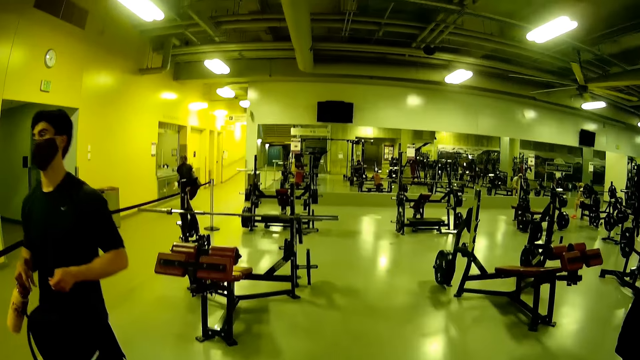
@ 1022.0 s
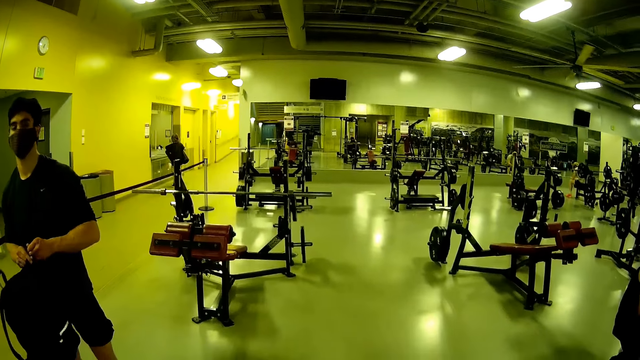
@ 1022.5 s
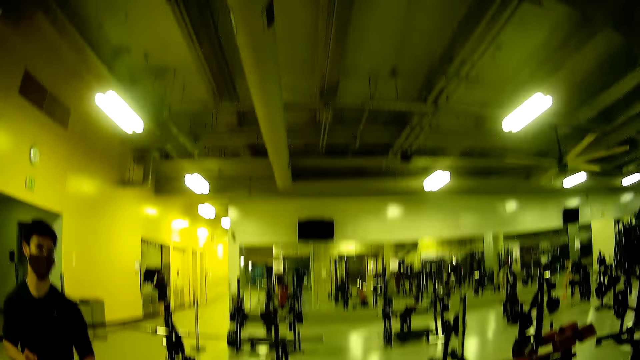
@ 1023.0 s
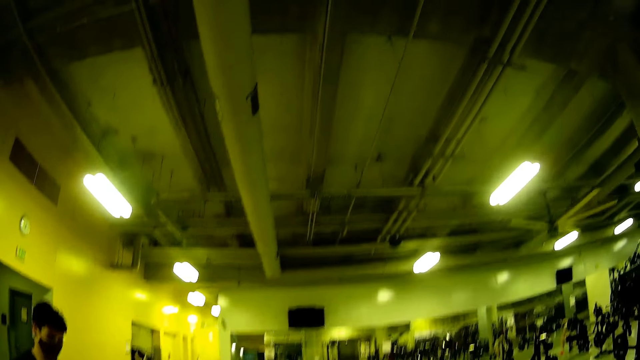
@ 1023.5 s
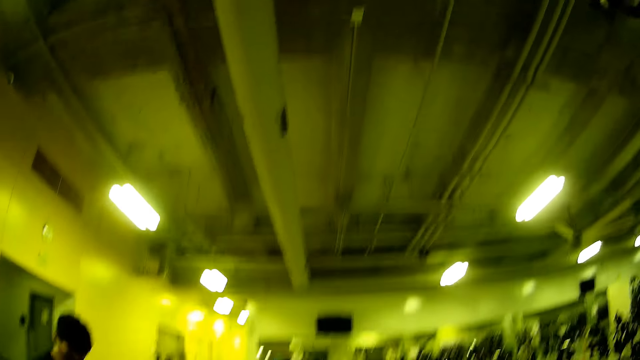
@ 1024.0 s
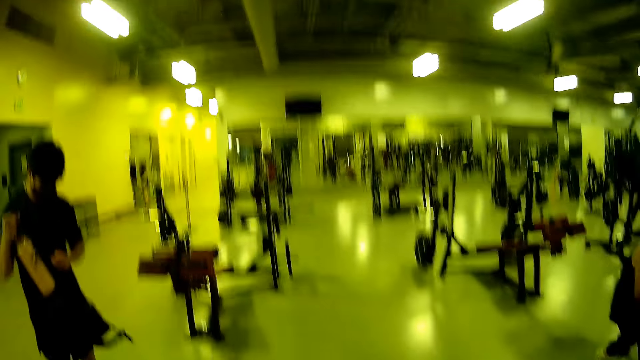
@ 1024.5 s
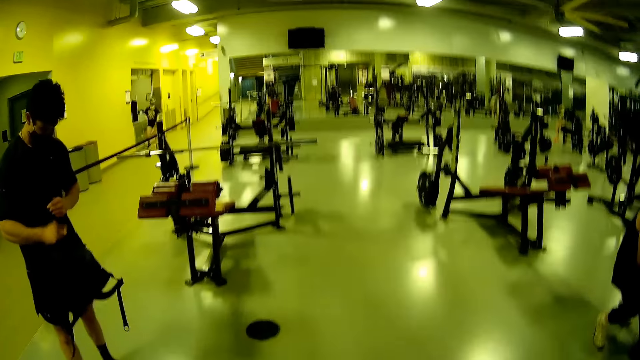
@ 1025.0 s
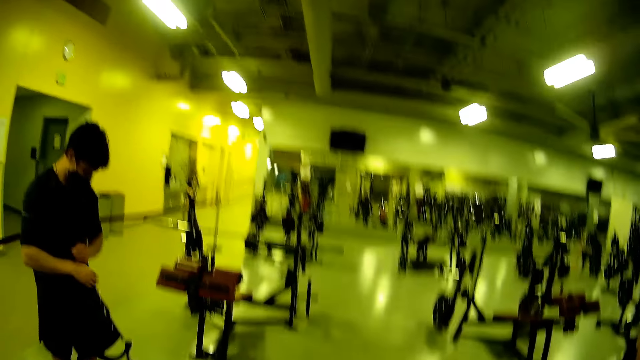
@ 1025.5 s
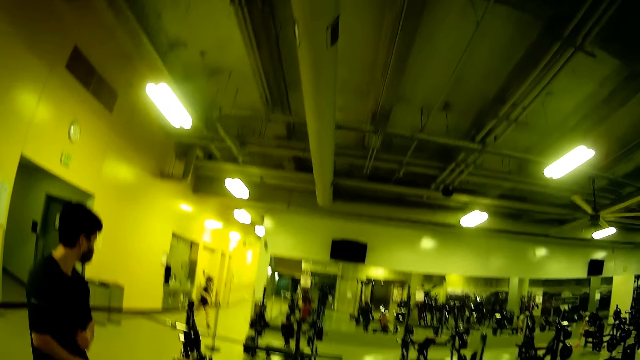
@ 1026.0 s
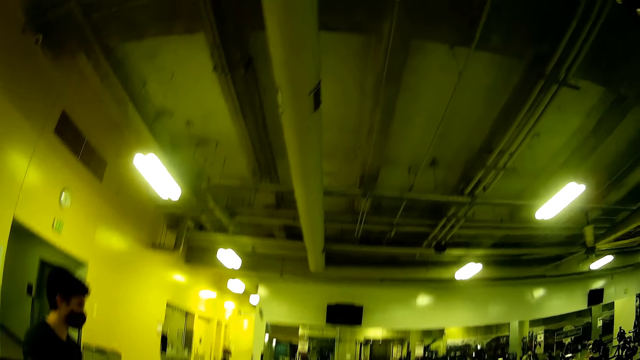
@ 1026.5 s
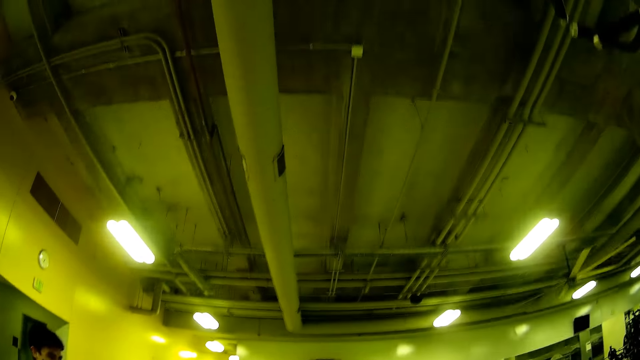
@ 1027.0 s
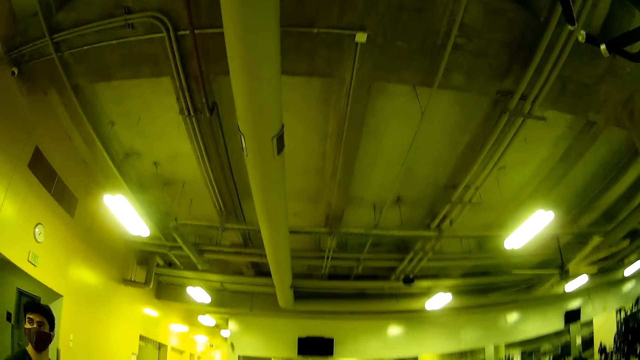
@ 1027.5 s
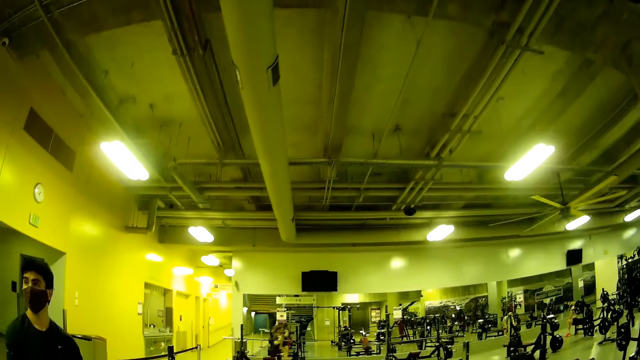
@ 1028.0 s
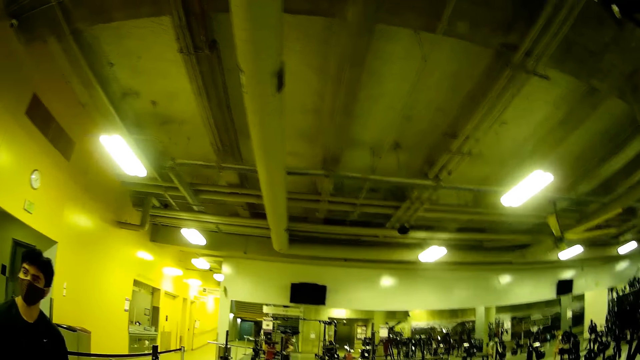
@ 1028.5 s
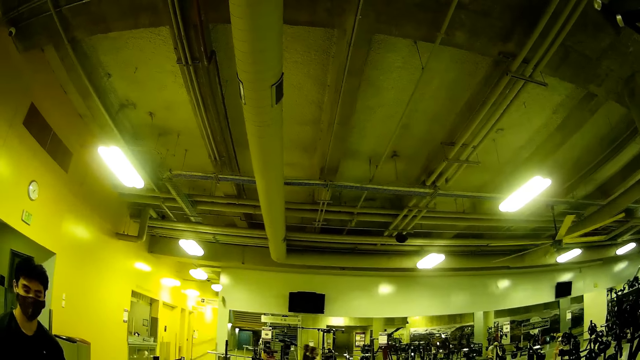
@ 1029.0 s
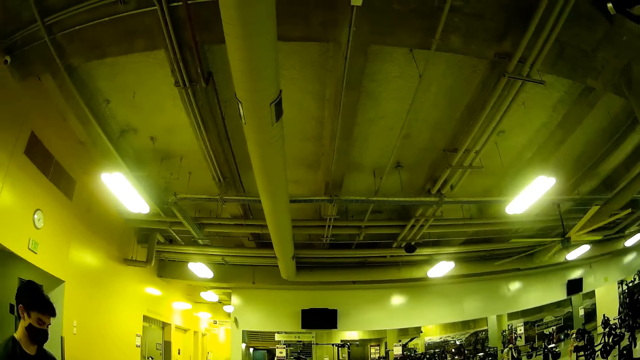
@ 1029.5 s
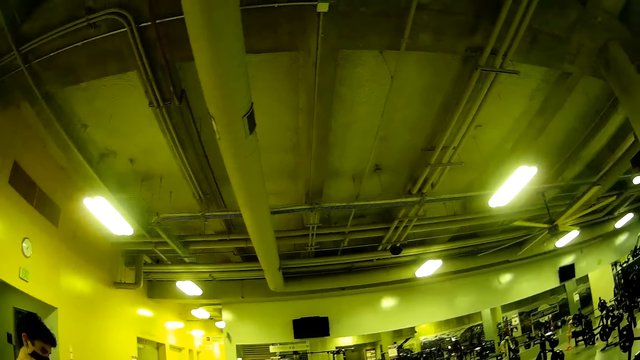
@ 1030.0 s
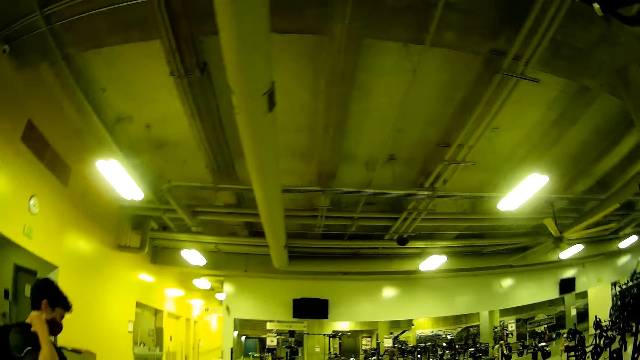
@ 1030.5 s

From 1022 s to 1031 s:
The man holds the water bottle in his right hand and passes a backpack from his left hand to his right hand. The man puts the water bottle in the backpack with his right hand and closes the backpack with his right hand. A lady steps forward. The camera wearer looks around.

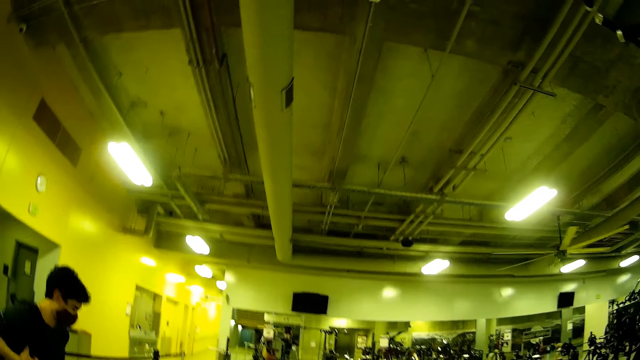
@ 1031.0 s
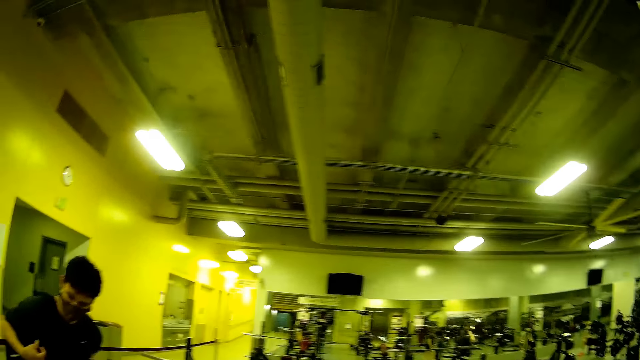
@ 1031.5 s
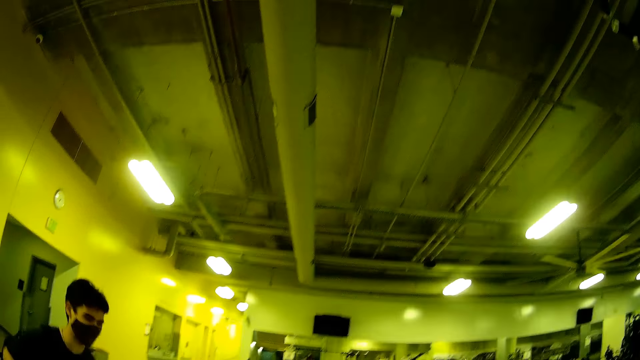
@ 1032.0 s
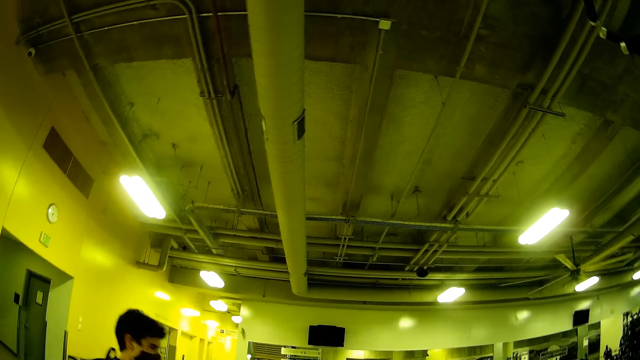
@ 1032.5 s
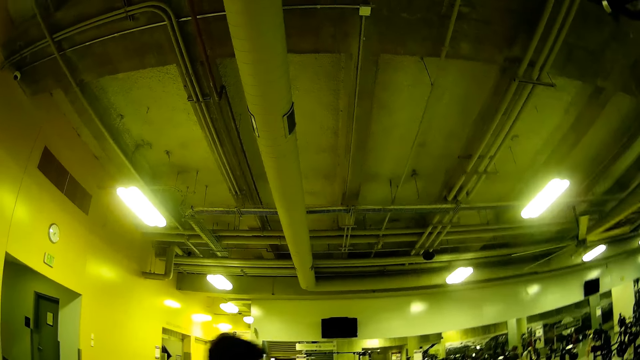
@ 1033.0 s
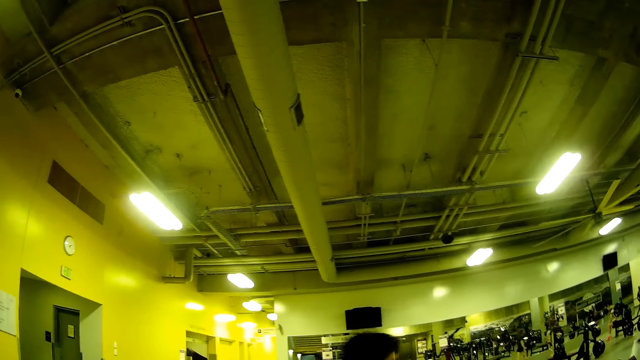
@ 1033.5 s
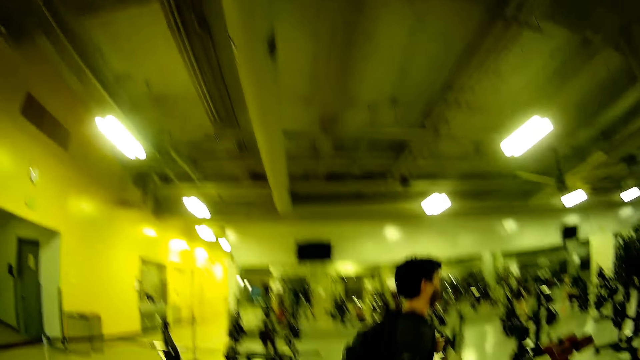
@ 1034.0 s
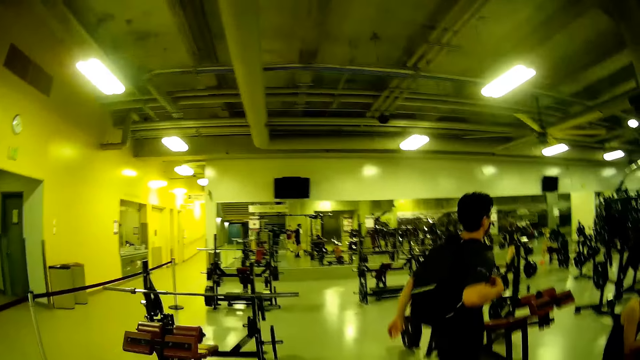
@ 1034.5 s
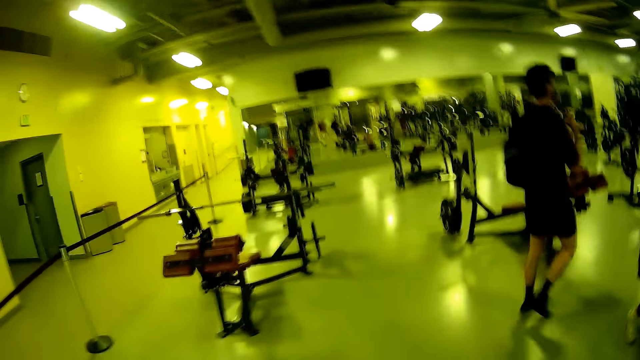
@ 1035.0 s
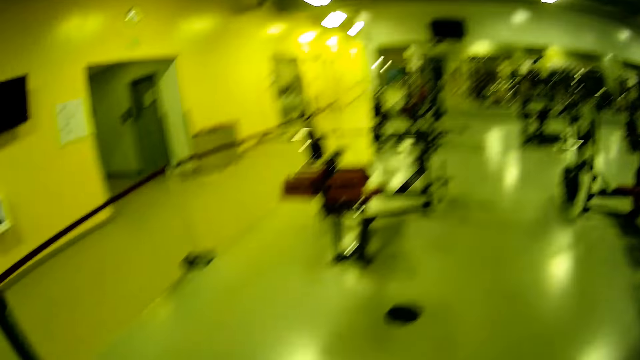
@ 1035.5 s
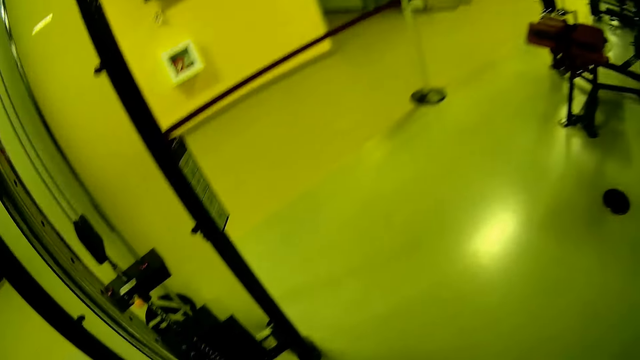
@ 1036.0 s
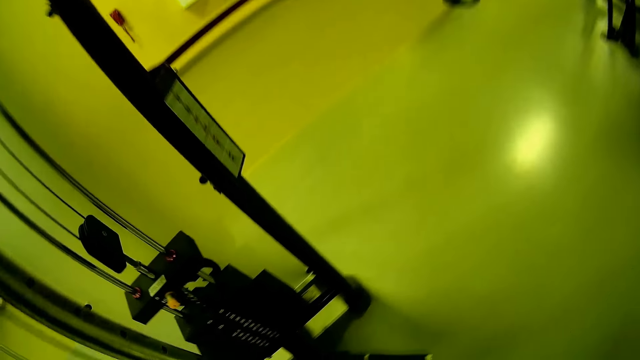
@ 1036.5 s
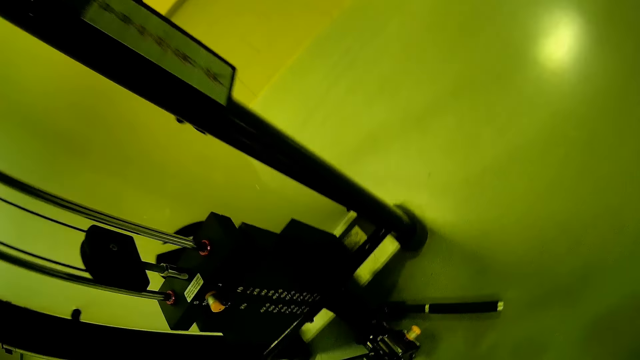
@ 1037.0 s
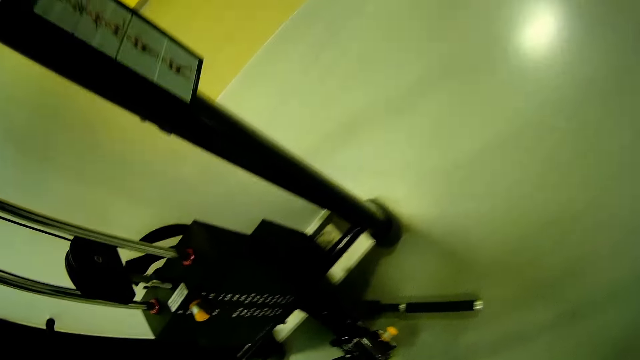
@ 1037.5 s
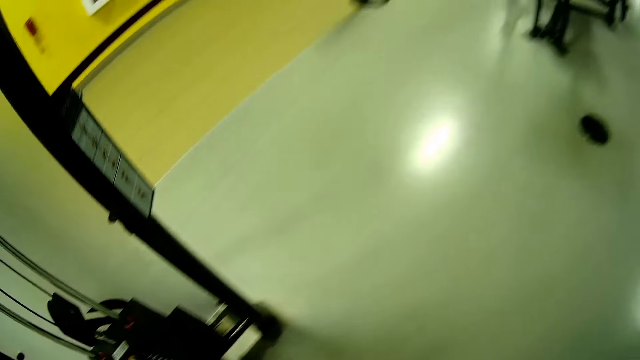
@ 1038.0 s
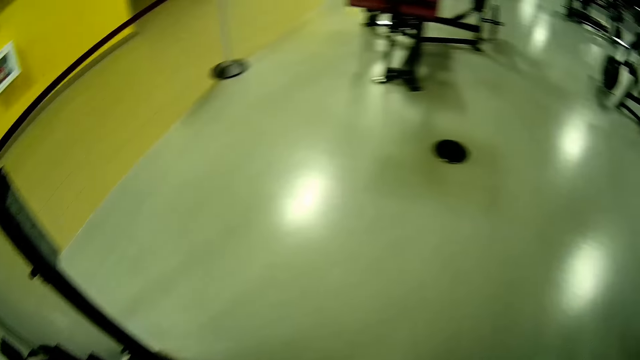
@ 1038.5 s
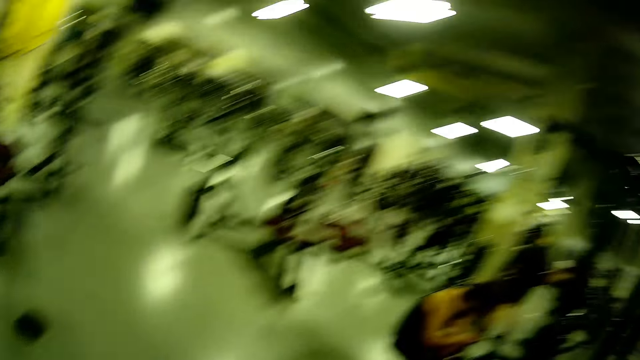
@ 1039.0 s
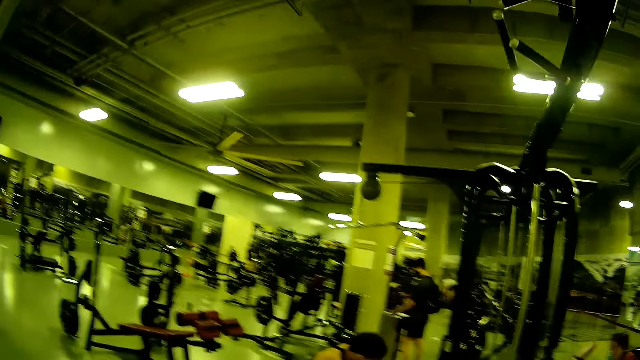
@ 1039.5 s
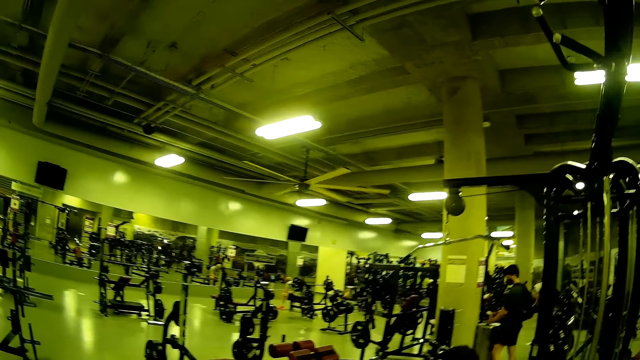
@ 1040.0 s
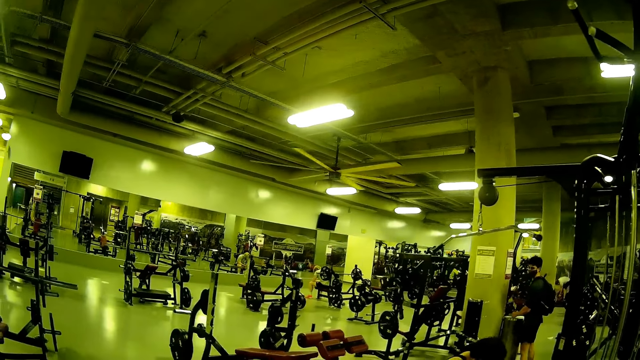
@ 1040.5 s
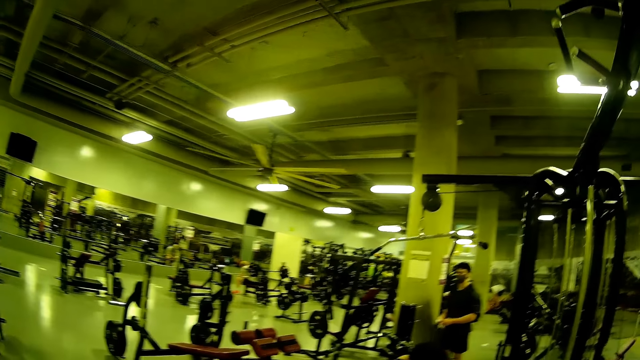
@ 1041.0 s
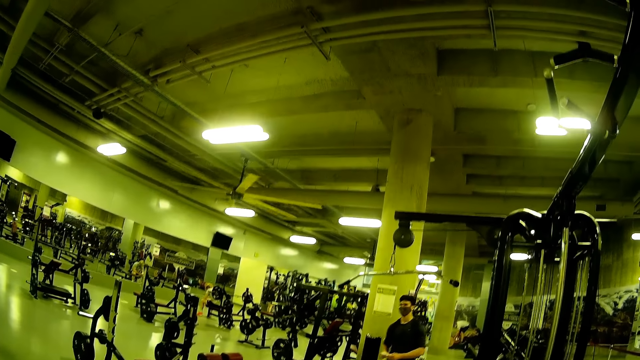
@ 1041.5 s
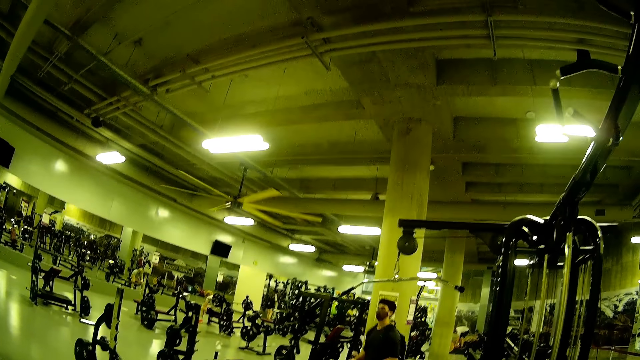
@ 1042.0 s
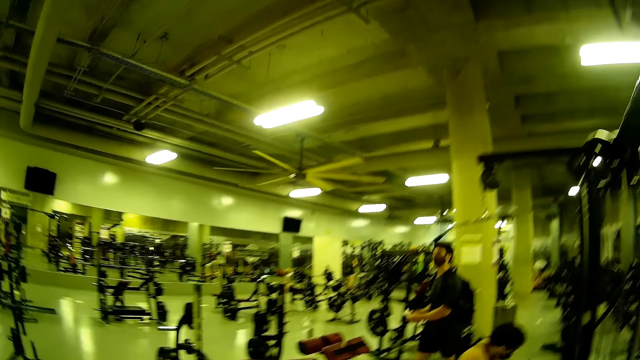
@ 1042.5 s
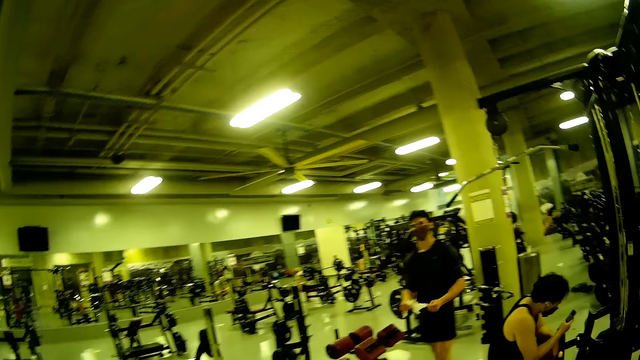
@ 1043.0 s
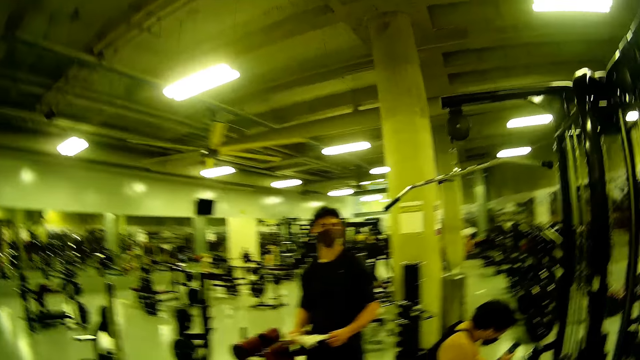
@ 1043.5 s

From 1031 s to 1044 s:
The man wears the backpack on his back and steps forward. The man adjusts the backpack on his back with his right hand. The camera wearer looks around. The man picks up wipes from a wipe dispenser with both hands. The man steps forward and holds the wipes in his right hand. Another man holds a phone in his right hand. The first man holds the wipes with both hands.
